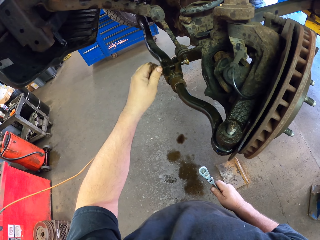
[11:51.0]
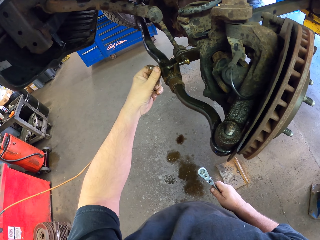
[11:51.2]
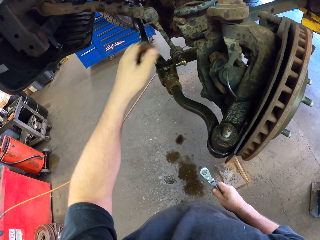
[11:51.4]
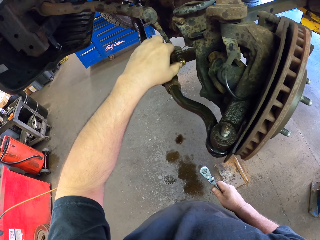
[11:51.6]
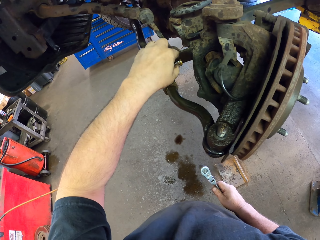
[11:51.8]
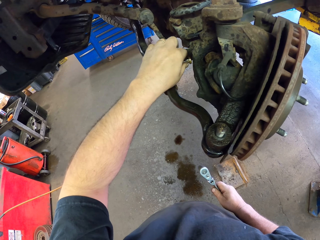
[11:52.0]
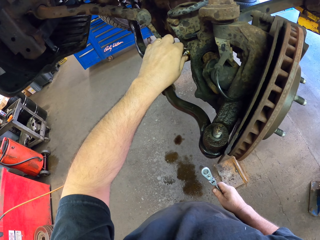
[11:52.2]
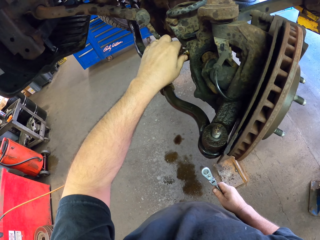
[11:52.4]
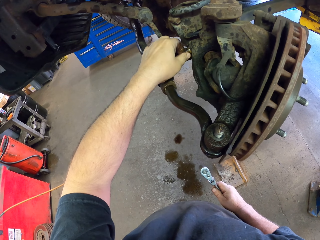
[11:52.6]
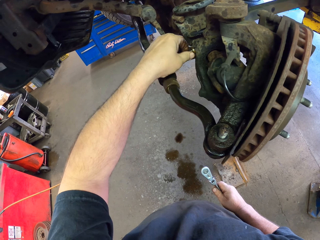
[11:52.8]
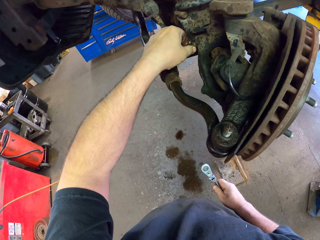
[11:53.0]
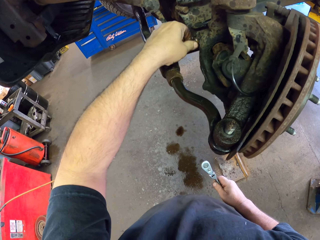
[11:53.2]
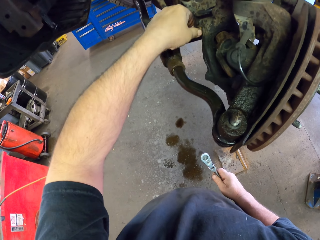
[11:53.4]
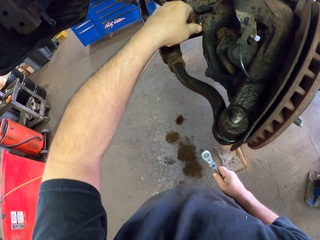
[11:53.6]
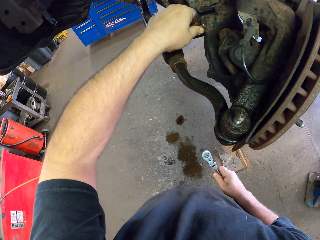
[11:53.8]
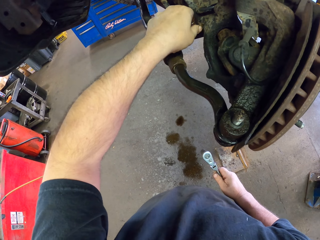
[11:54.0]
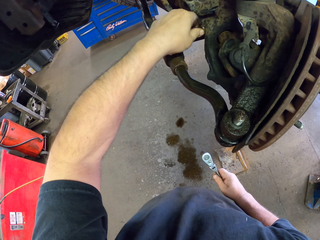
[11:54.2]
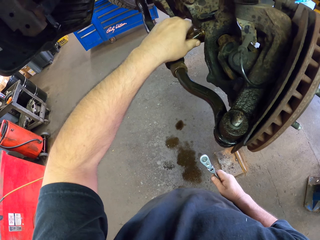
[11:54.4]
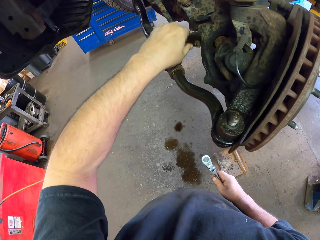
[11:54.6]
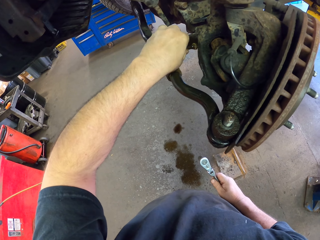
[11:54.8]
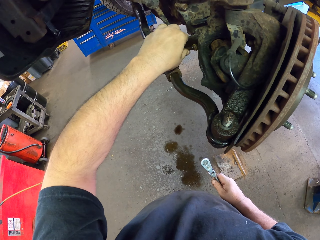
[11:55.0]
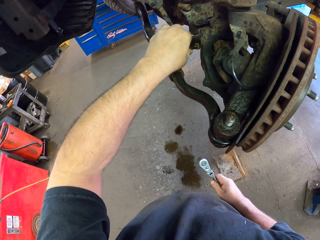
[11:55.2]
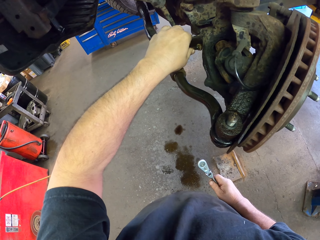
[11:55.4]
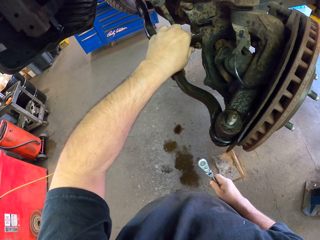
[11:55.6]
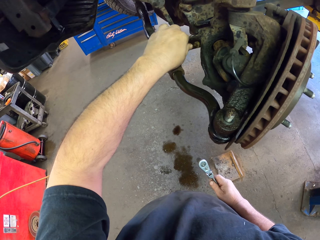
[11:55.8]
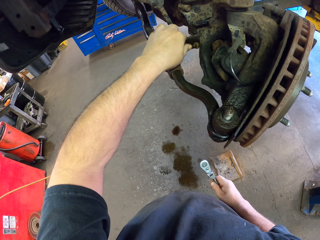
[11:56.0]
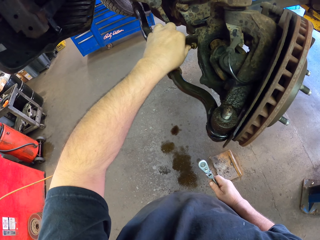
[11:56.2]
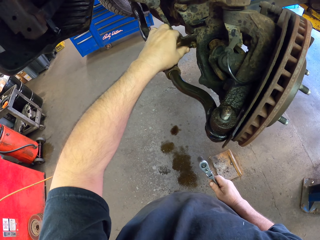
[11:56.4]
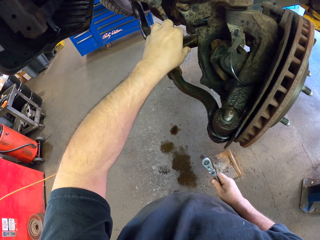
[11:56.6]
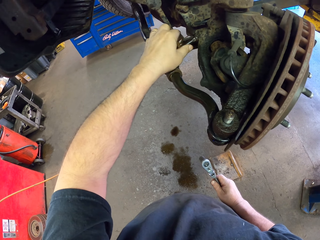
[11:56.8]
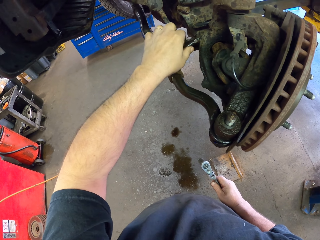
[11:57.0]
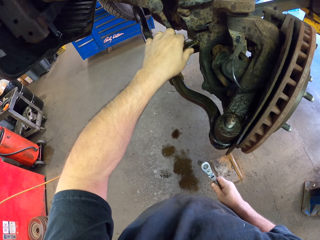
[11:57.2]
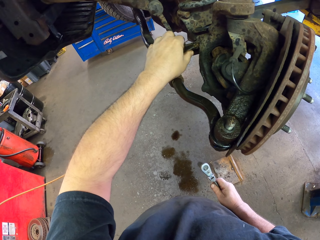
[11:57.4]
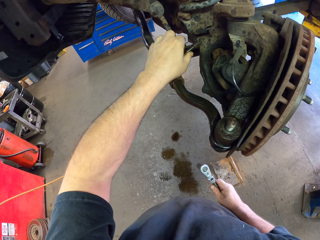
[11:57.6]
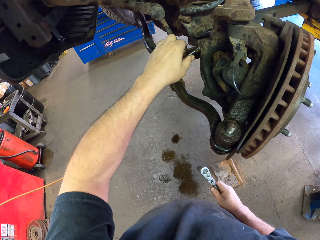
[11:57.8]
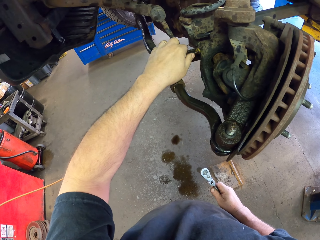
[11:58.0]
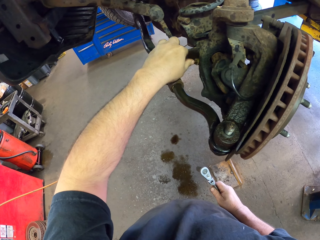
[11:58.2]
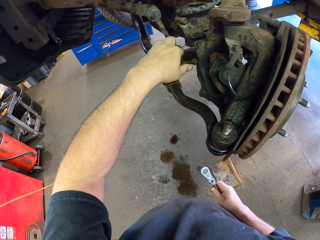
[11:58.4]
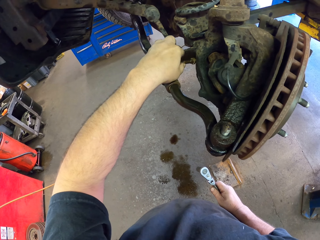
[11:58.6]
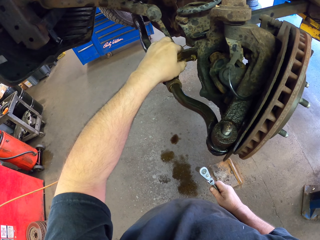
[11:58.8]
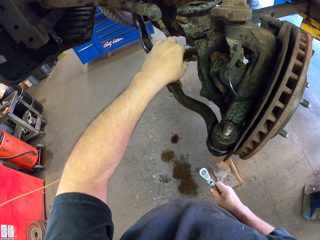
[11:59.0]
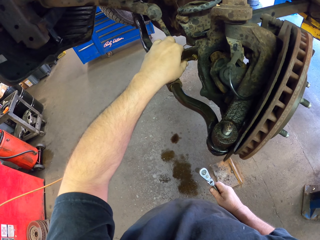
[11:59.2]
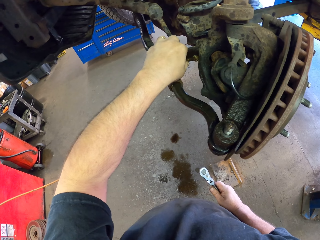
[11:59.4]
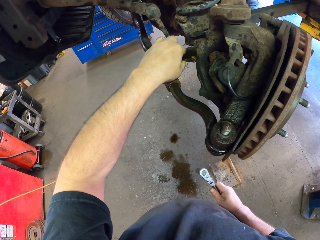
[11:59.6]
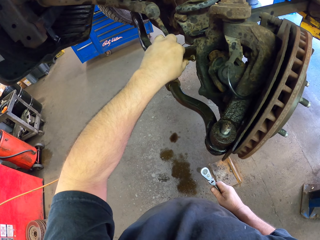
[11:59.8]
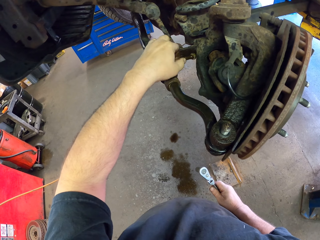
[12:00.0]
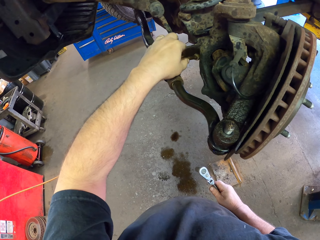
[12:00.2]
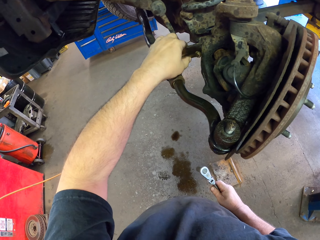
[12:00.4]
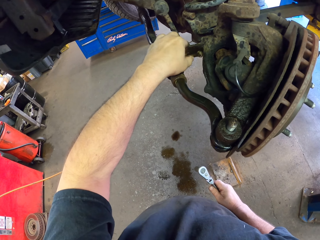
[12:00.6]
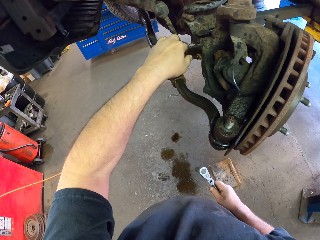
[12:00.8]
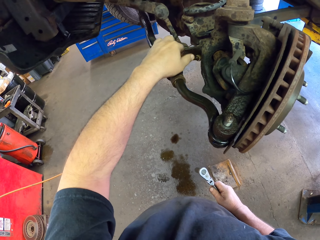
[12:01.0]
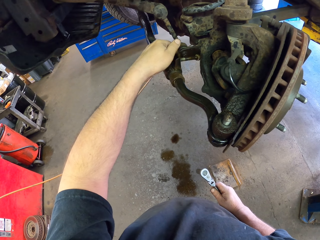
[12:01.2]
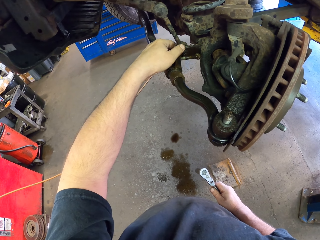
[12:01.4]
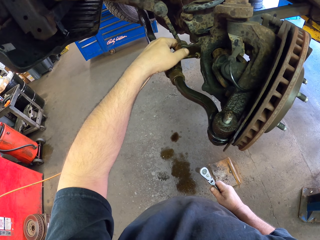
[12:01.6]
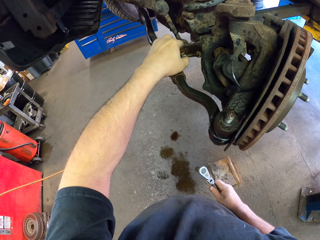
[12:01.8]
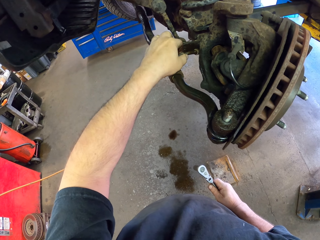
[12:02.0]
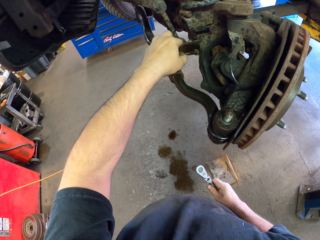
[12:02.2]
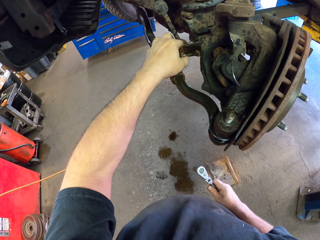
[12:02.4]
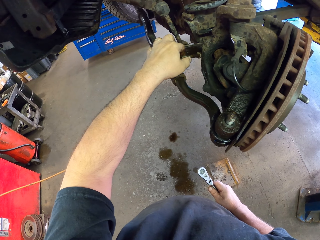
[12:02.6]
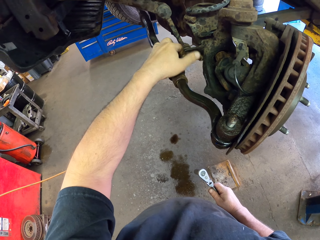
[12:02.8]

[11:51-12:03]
The camera wearer removes the bolt. They remove the bolt repeatedly.

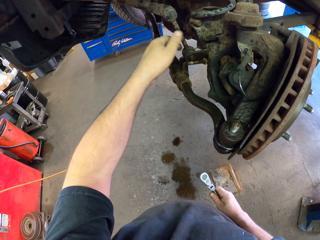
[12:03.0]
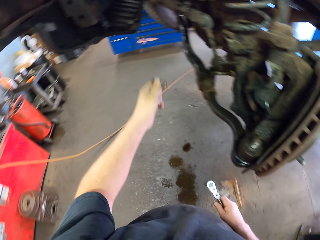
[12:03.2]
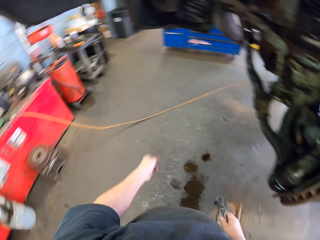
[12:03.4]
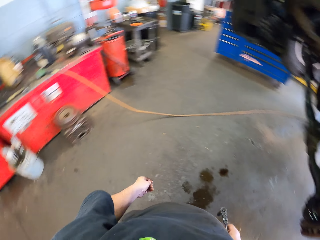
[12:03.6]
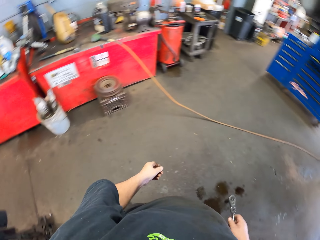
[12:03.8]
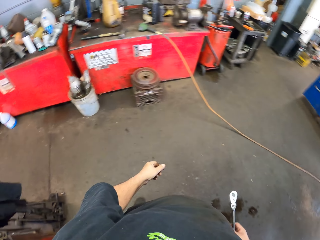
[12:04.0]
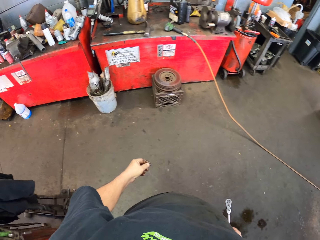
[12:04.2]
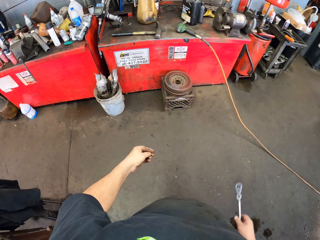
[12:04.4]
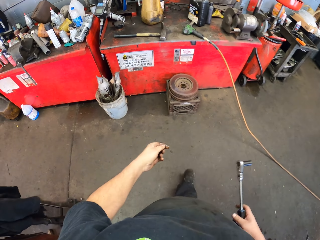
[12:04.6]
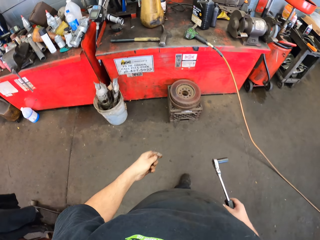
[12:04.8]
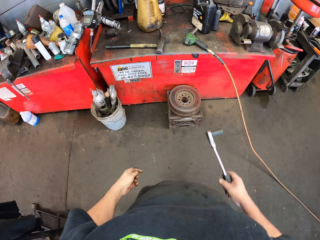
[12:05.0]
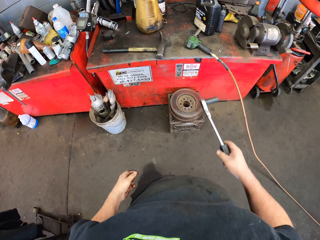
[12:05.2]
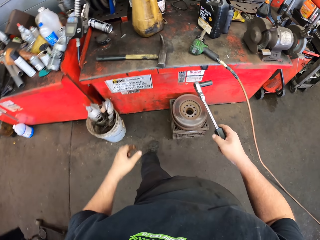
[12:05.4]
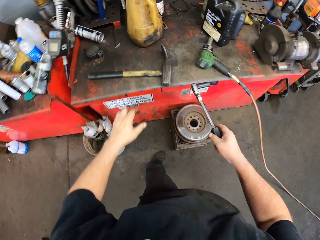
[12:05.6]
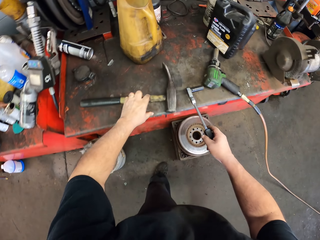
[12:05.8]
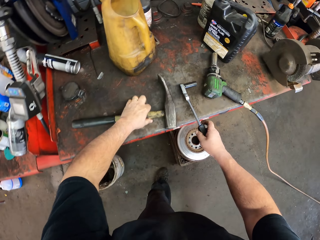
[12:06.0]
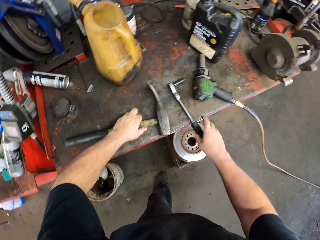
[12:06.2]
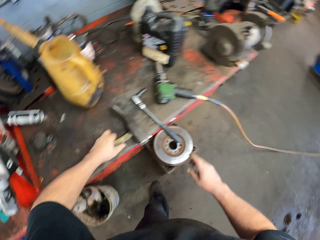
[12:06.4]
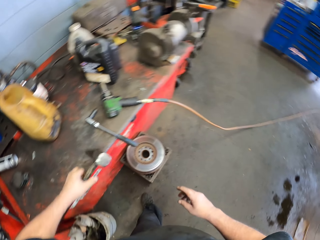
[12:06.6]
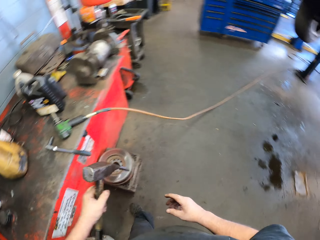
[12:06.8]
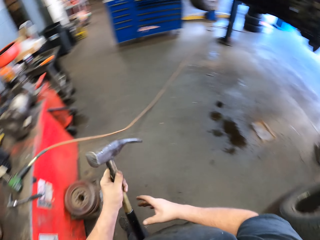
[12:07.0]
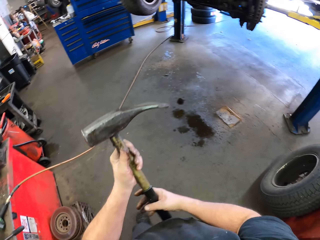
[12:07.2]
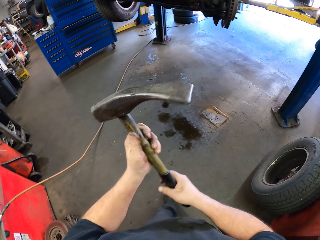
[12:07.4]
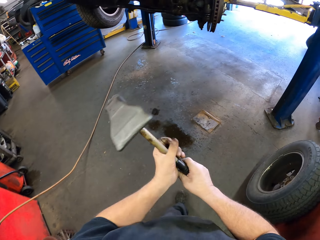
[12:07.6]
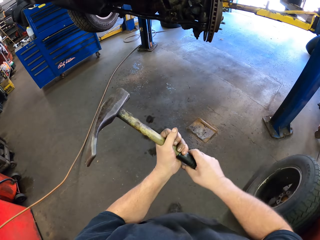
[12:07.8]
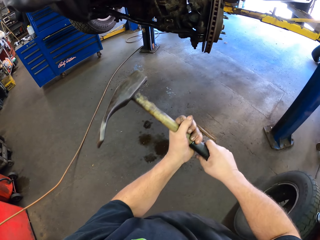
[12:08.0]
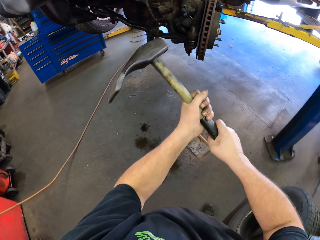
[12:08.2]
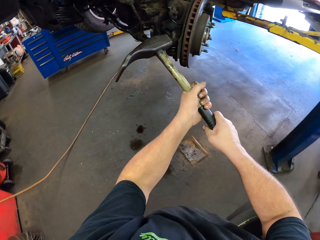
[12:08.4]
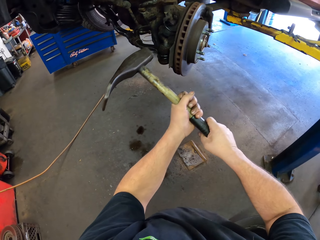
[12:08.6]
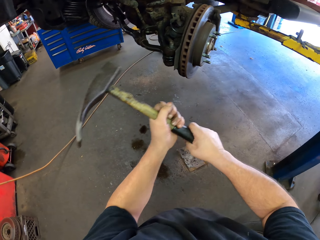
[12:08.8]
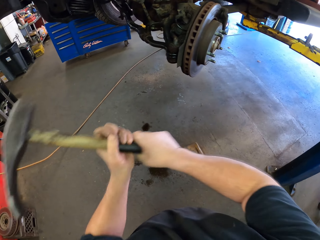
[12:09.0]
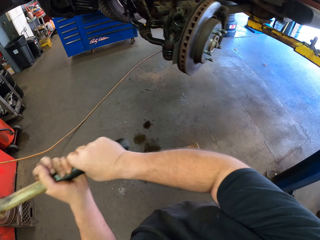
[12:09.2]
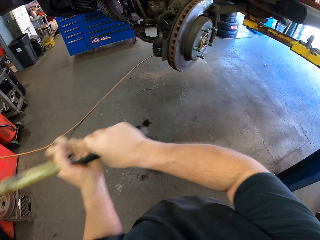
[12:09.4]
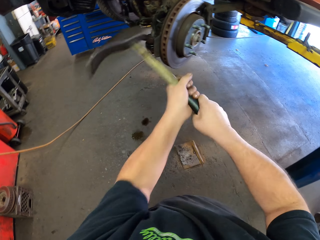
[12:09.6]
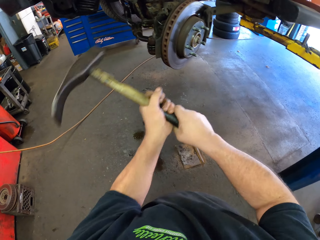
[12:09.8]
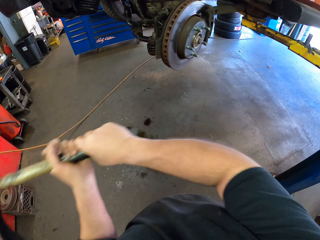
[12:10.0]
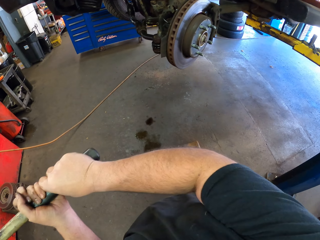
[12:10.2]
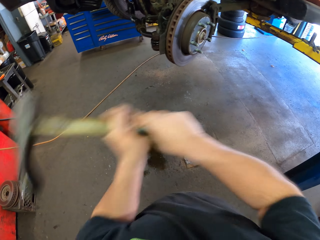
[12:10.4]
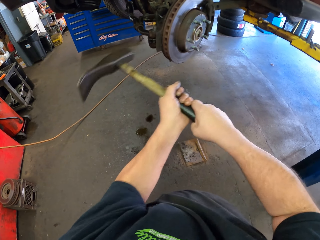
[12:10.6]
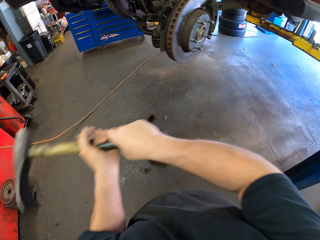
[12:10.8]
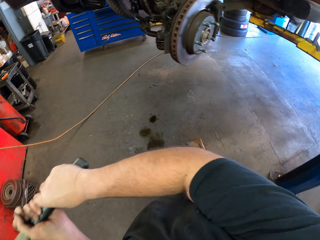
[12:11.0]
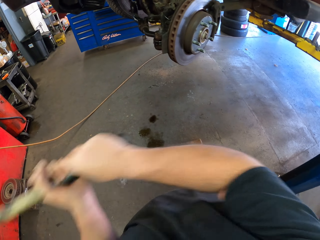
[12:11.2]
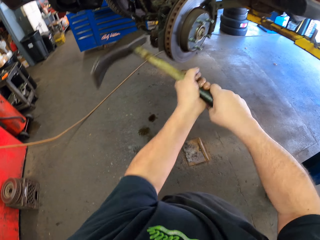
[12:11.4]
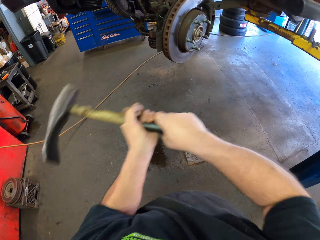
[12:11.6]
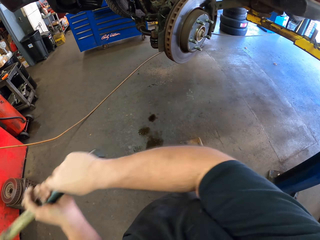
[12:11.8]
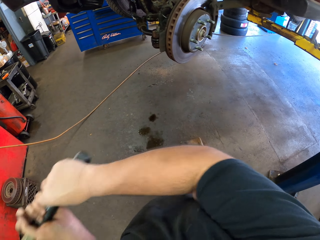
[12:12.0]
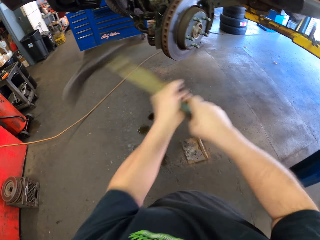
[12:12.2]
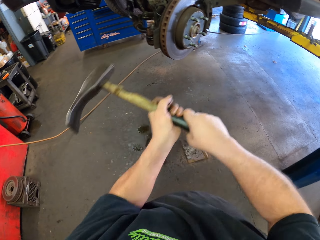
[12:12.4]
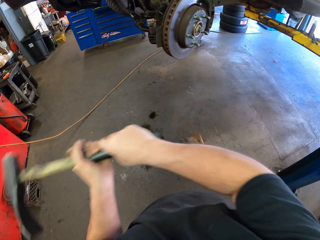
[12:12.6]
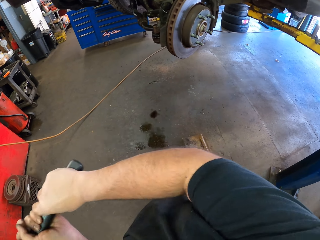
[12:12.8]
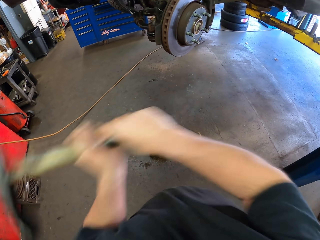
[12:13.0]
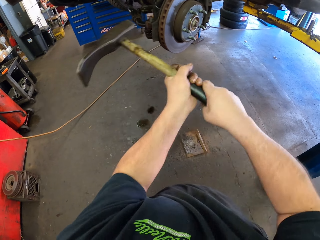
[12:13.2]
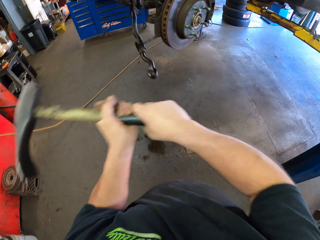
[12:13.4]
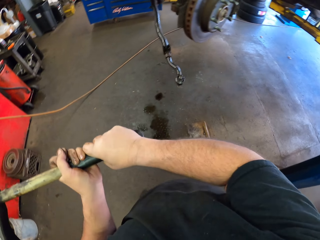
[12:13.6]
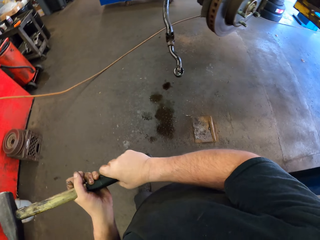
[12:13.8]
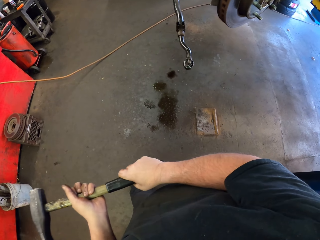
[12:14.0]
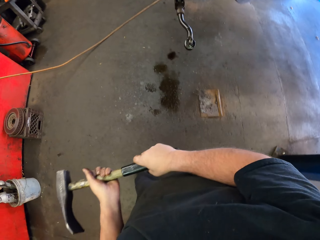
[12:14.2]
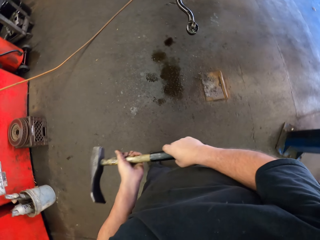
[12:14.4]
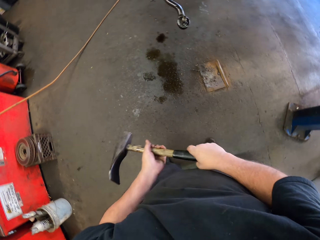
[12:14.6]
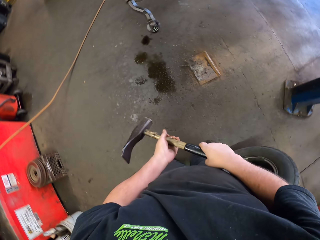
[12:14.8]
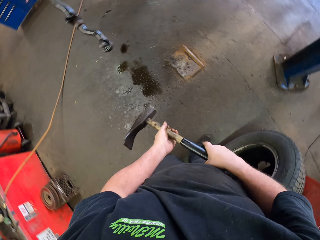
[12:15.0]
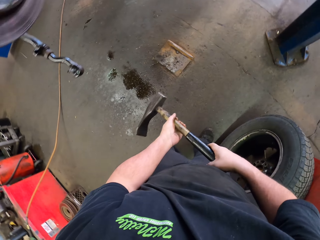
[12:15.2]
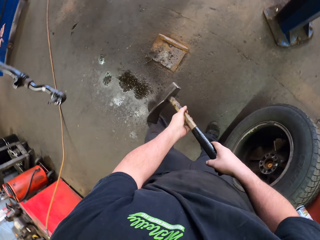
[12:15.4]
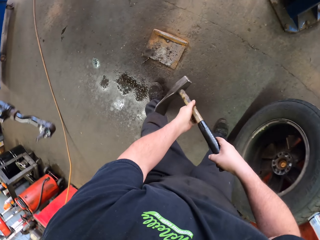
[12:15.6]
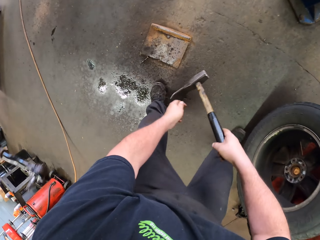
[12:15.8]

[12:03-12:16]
The camera wearer turns around. They walk in the garage. They put the spanner on the toolbox. They take a hammer. They turn around. They walk in the garage. They hit the bolt with the hammer. They hit the brake with the hammer. They hit the brake with the hammer again.
